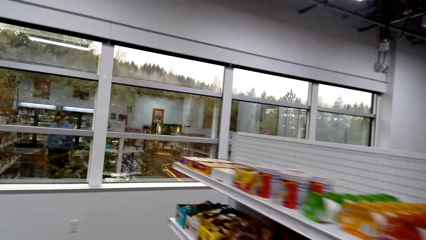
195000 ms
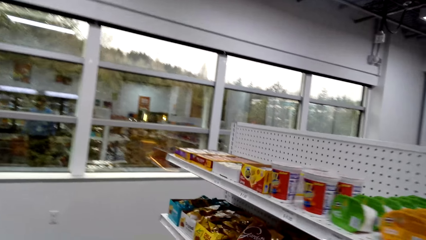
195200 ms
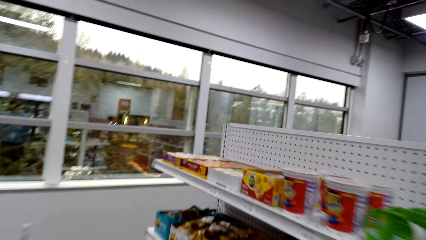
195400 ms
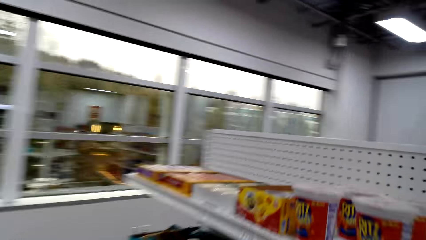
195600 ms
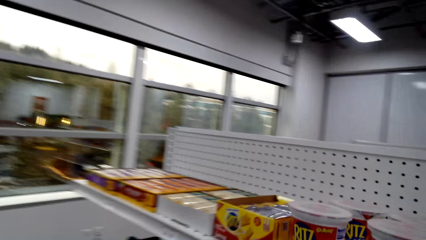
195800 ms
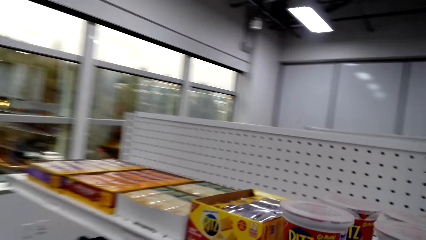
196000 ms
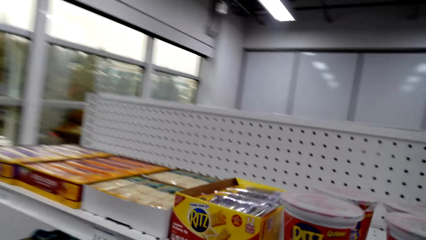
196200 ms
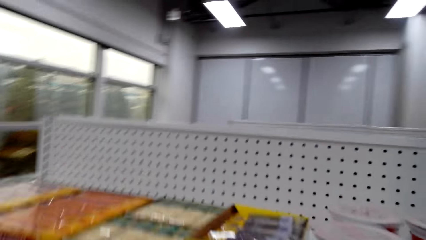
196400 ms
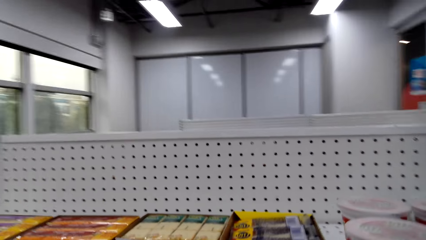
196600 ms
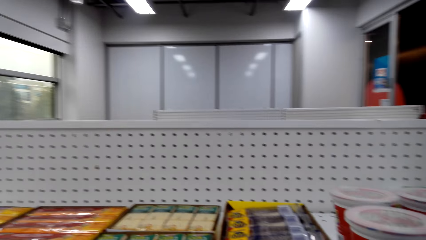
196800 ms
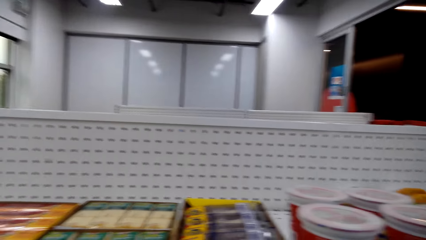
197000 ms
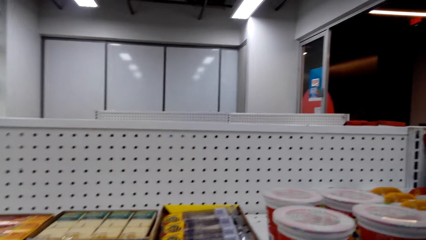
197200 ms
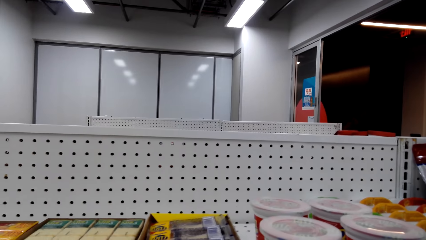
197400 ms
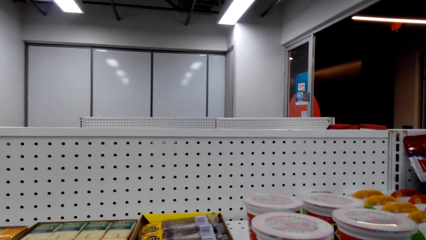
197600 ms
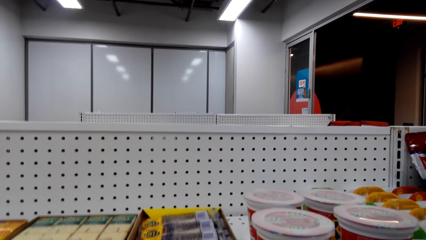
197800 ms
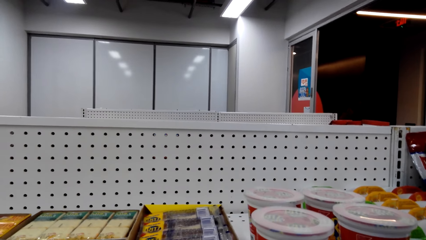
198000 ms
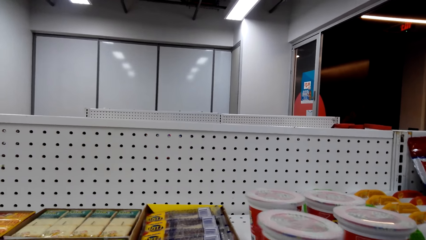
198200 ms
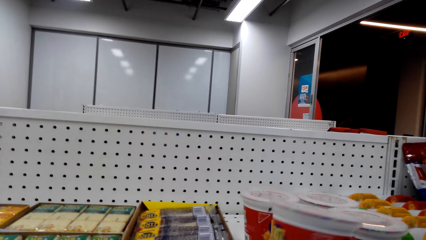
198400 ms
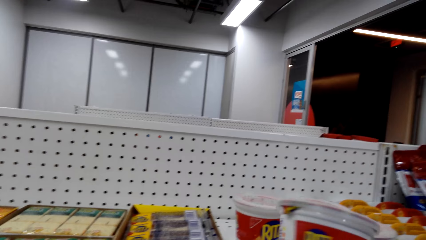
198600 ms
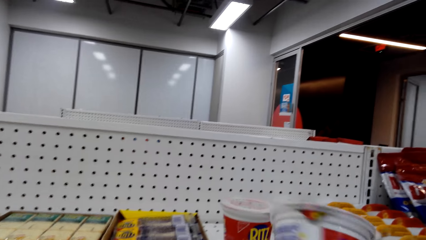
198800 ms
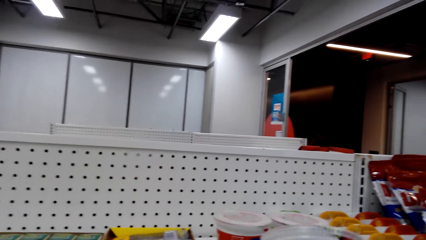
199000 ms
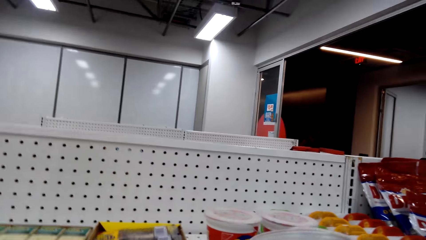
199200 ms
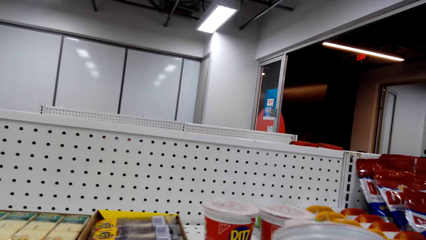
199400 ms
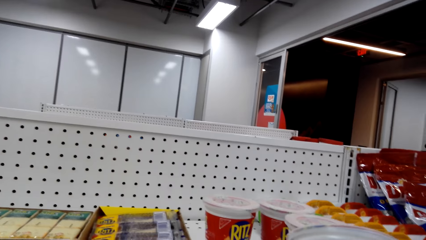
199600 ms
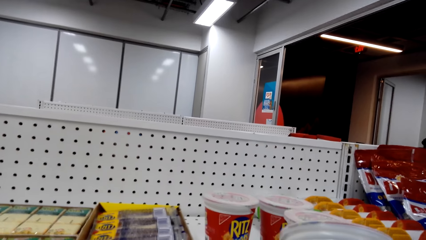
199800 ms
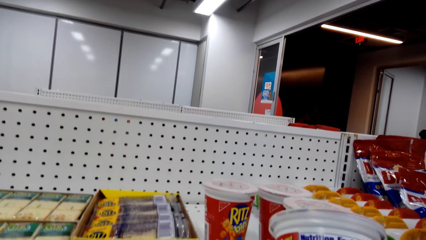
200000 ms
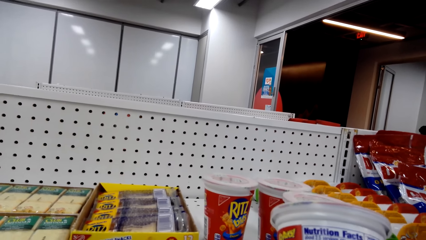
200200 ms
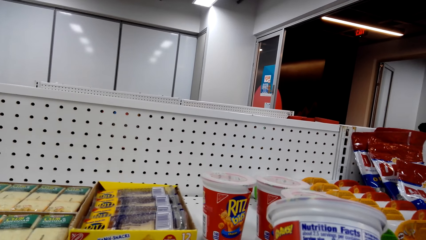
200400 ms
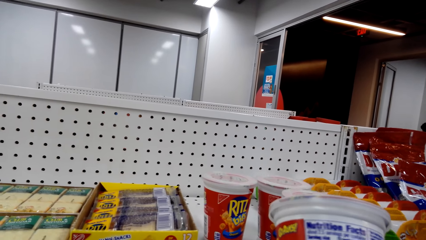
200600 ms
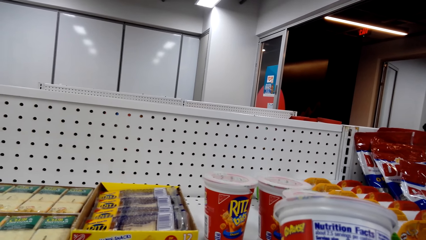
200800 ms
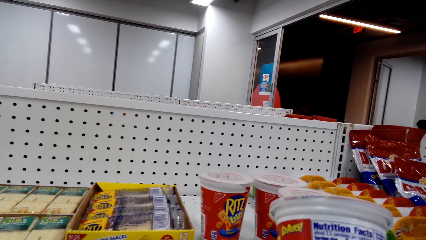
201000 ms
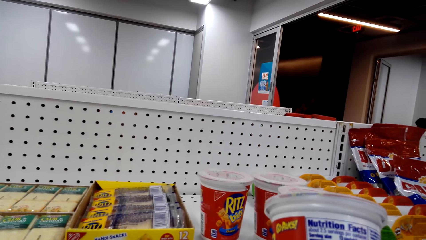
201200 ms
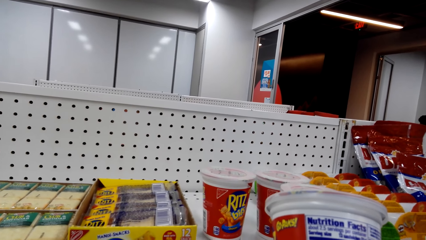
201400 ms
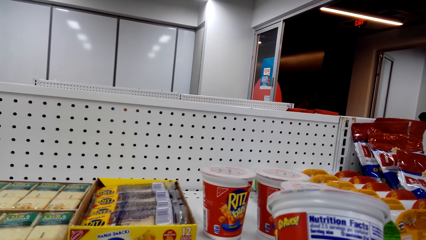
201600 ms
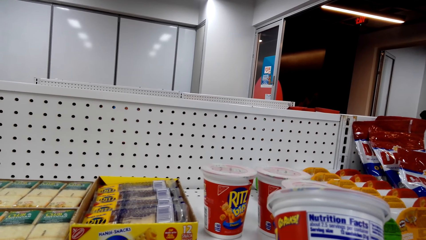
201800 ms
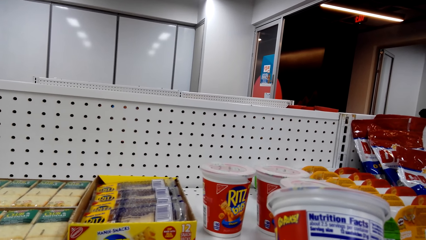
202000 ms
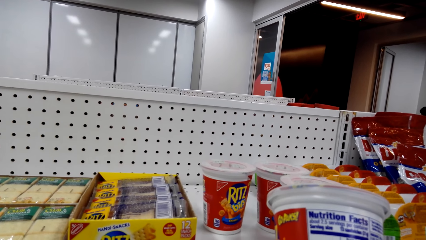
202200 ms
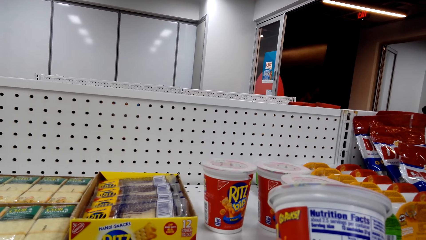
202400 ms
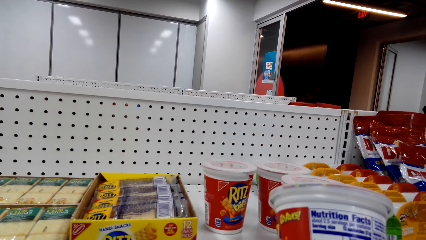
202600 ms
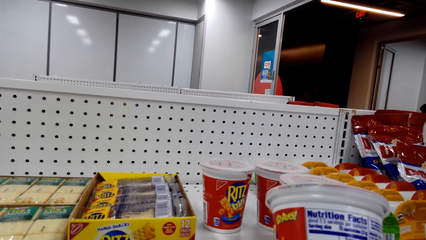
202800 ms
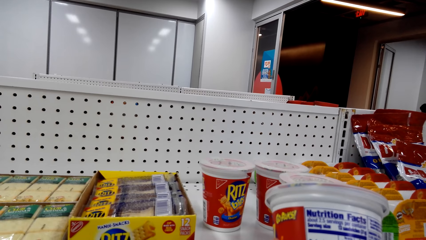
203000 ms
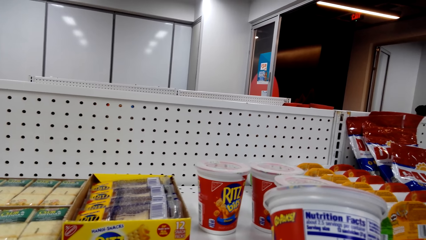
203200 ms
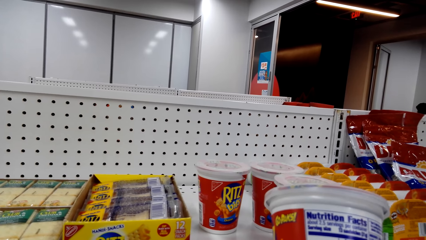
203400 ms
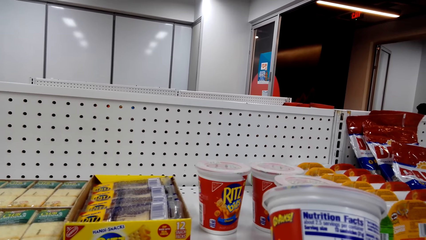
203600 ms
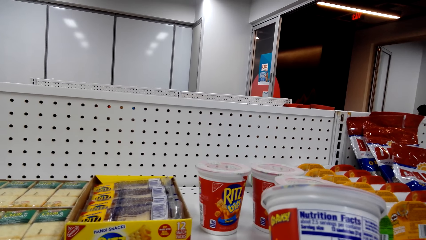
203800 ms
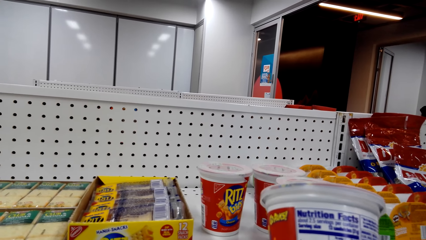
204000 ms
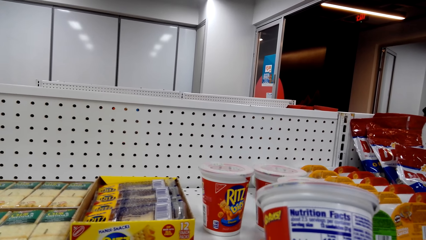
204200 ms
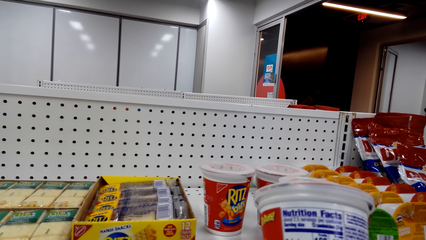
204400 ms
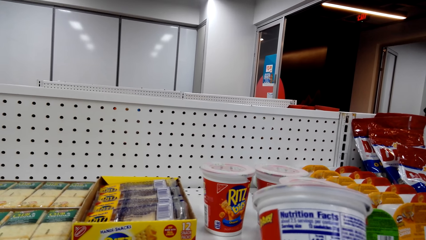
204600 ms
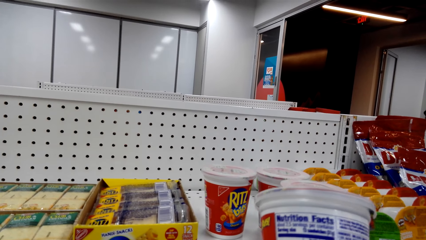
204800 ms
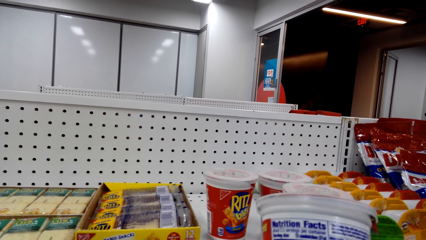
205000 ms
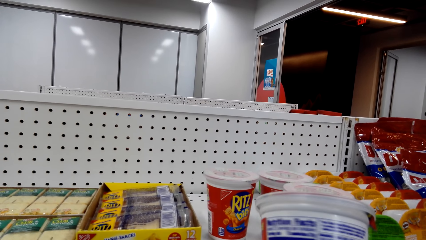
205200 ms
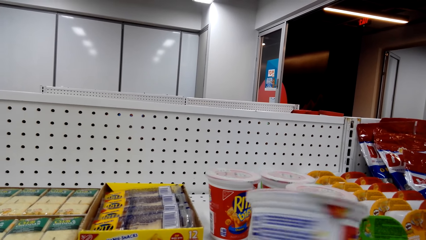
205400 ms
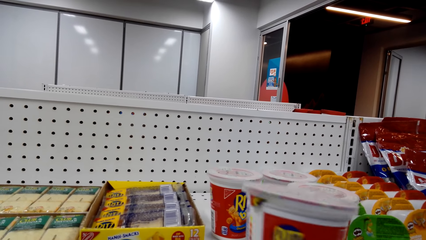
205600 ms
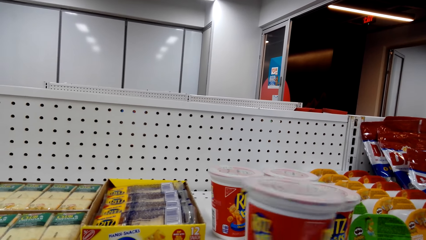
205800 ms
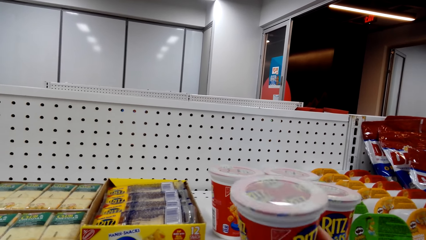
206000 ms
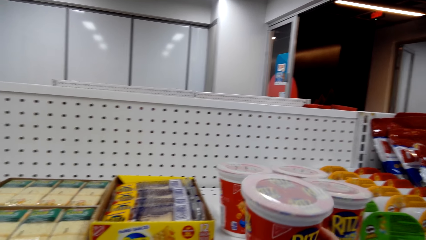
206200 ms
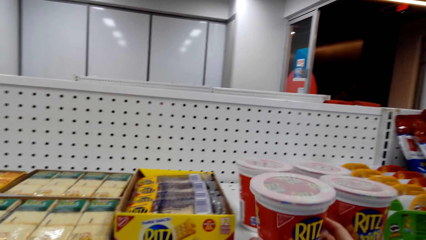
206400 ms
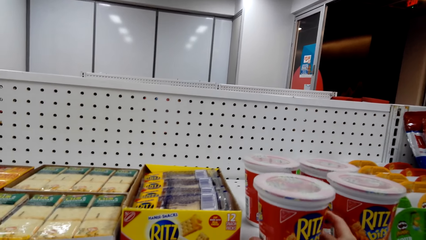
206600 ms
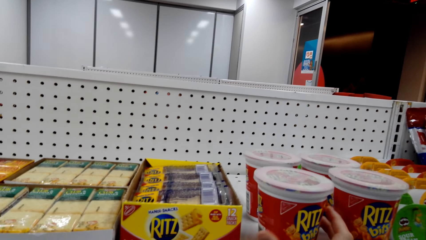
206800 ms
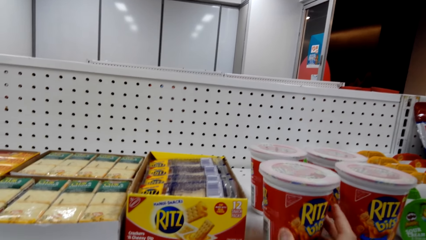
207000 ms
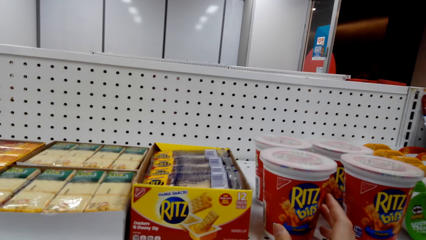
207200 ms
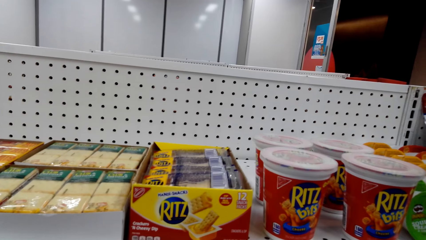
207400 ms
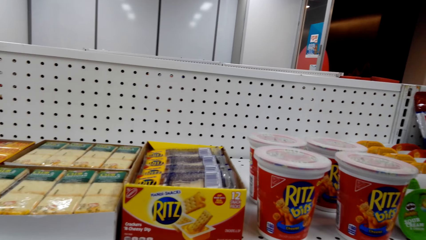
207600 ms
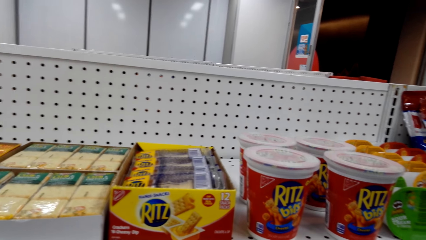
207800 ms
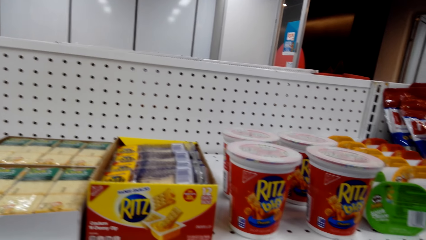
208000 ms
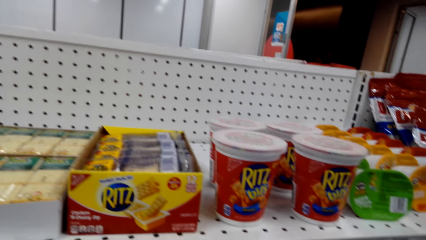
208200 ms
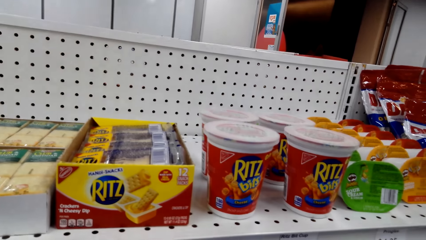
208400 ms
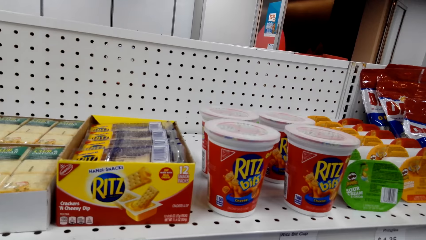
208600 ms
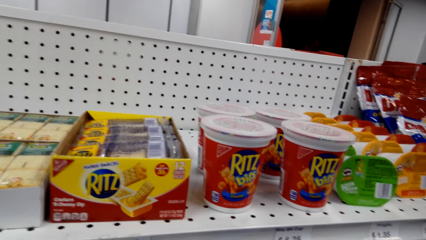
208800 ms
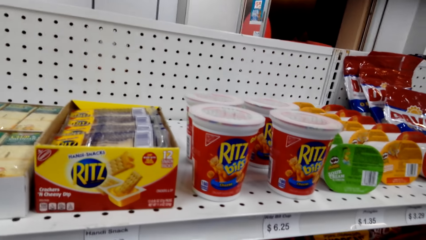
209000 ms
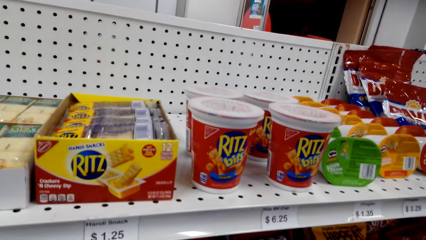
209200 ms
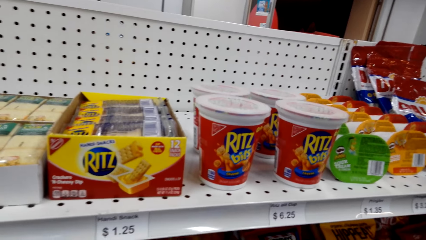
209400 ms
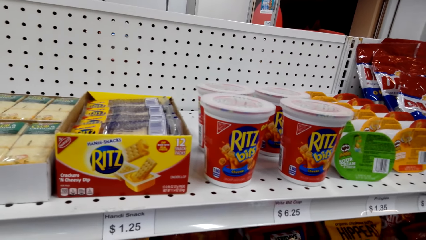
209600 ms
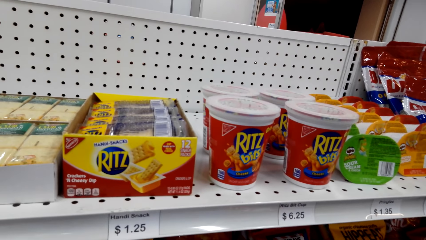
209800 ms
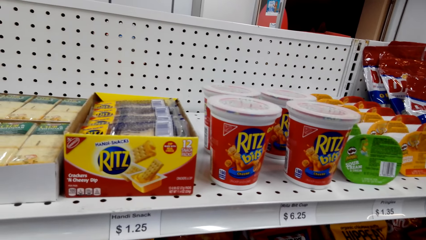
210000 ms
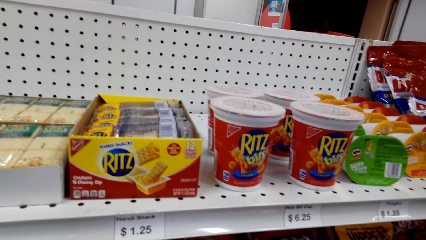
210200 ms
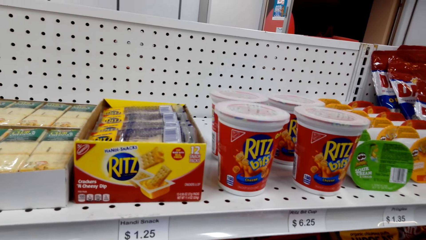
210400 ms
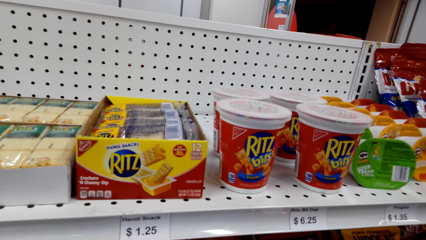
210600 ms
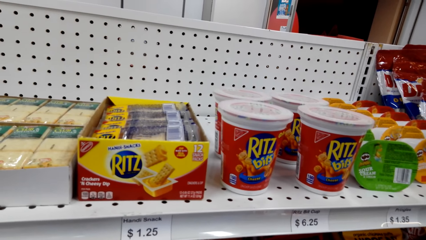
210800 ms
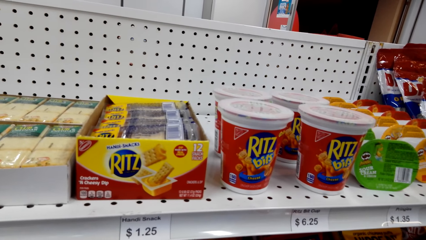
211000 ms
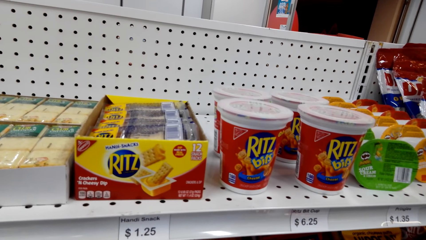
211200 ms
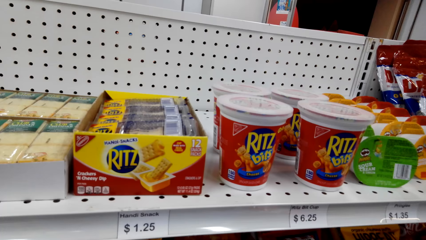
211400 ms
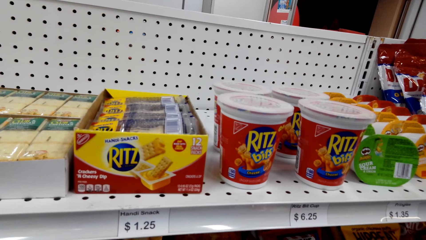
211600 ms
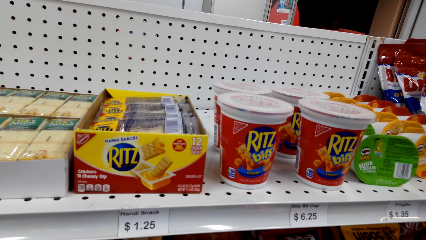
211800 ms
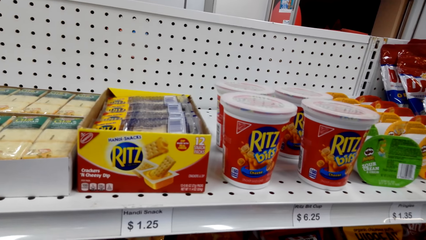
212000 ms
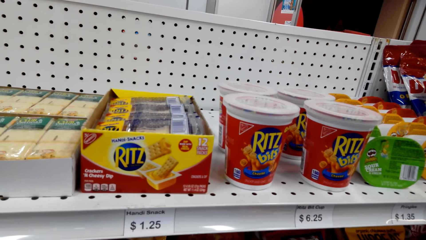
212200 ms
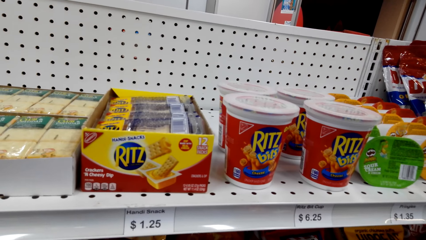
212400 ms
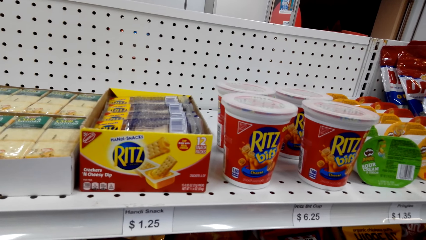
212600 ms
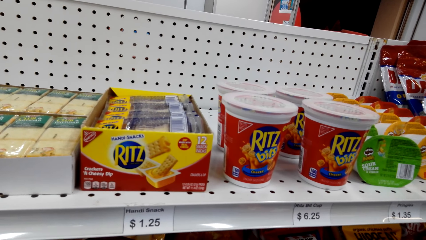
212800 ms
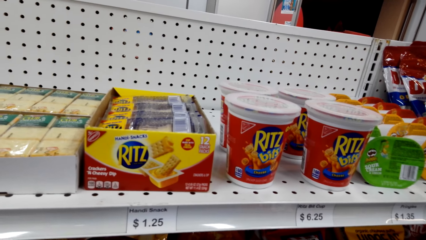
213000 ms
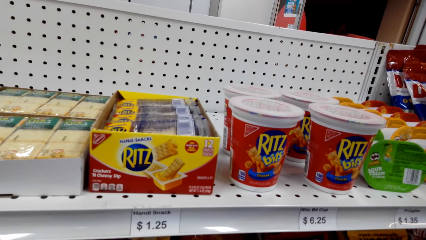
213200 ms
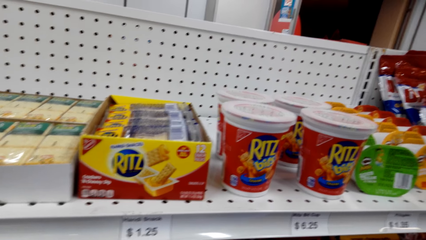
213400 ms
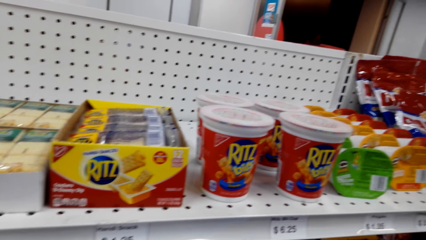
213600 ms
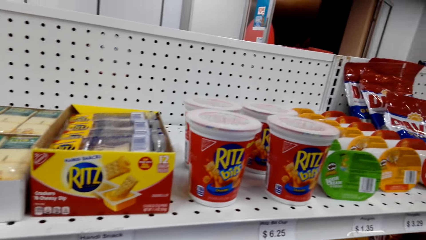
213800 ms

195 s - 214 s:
The camera wearer looks at the shelves. They pick up something from the shelf. They put something on the shelf. They stare at something. They place something on the shelf. They look at the shelves.
